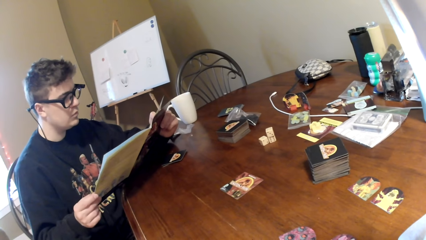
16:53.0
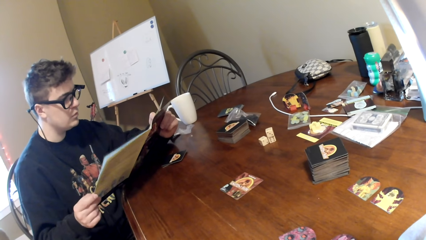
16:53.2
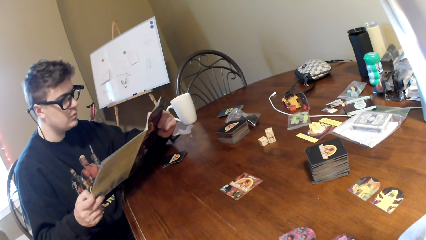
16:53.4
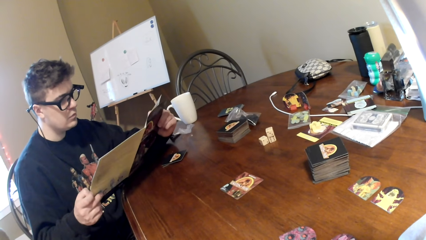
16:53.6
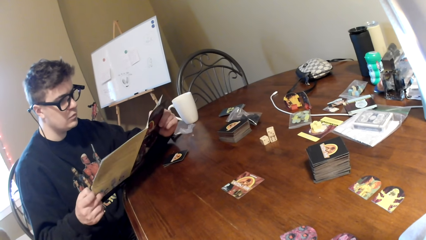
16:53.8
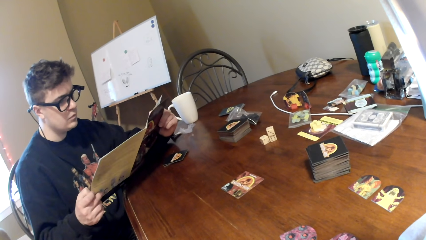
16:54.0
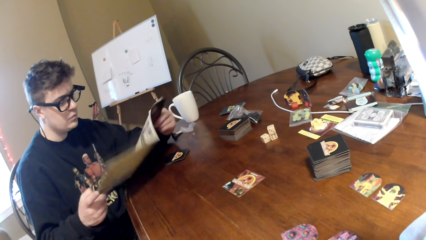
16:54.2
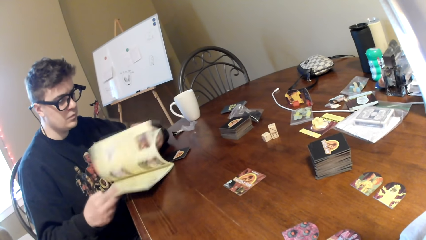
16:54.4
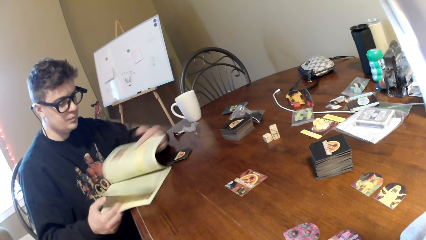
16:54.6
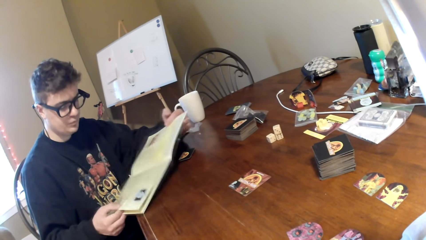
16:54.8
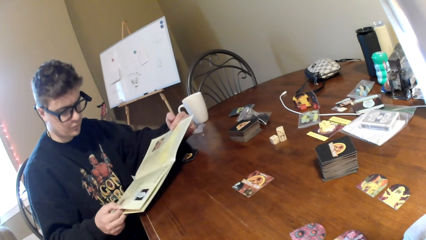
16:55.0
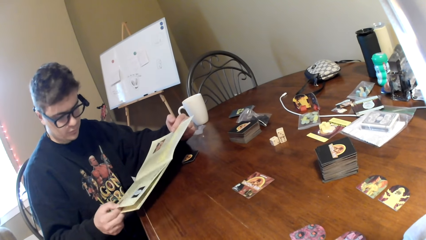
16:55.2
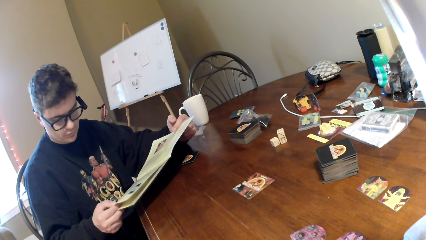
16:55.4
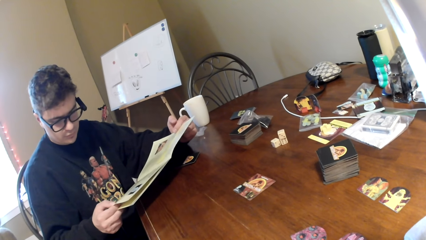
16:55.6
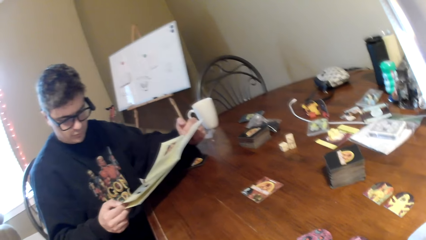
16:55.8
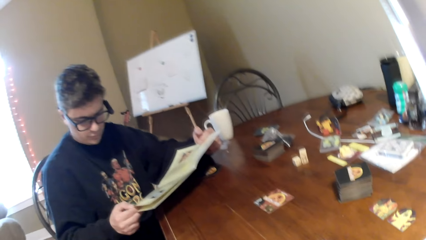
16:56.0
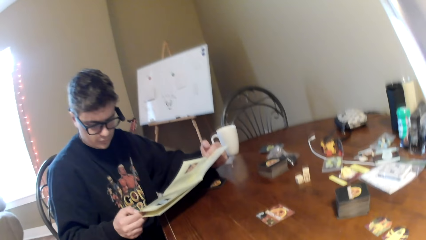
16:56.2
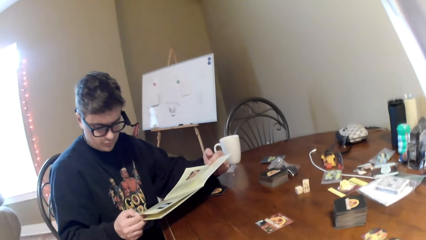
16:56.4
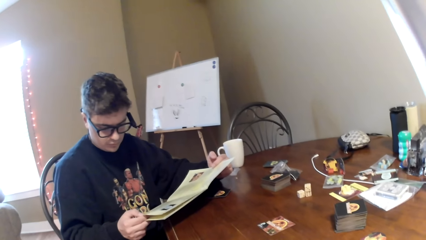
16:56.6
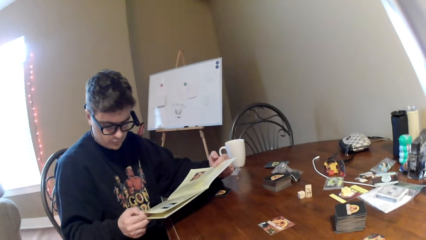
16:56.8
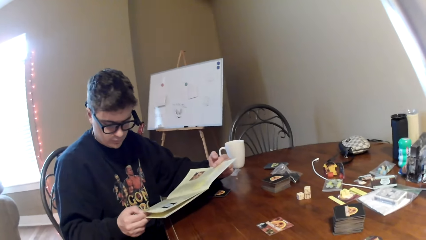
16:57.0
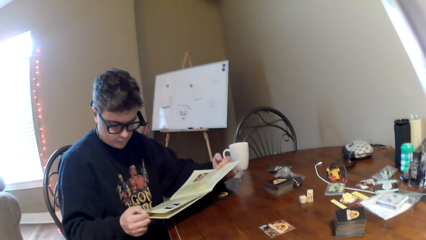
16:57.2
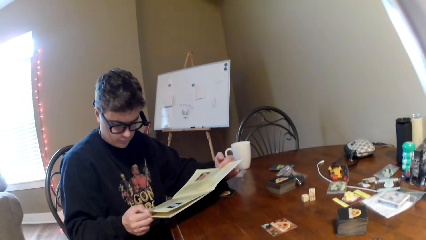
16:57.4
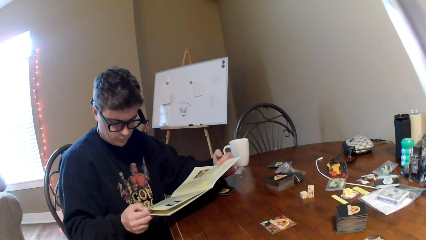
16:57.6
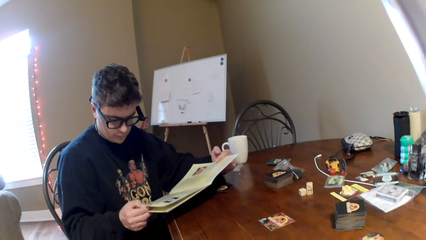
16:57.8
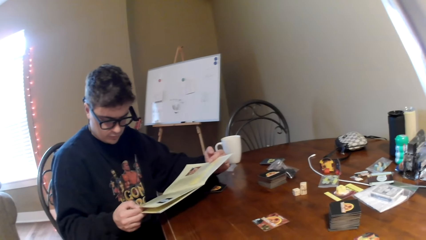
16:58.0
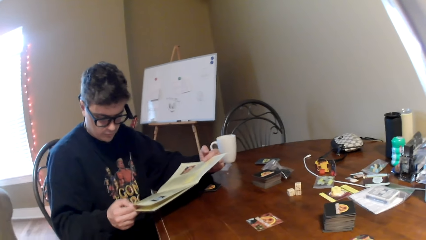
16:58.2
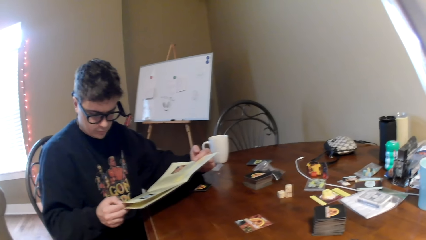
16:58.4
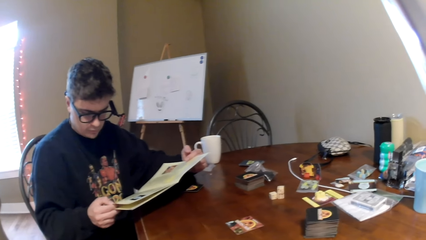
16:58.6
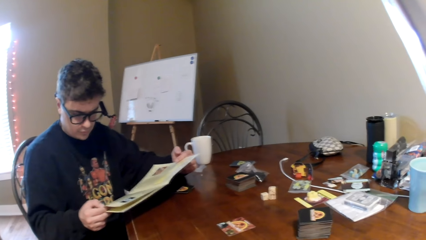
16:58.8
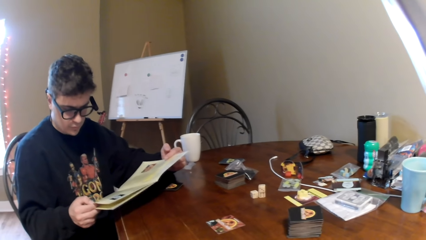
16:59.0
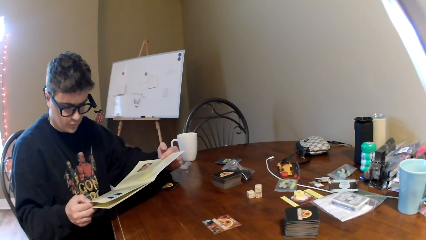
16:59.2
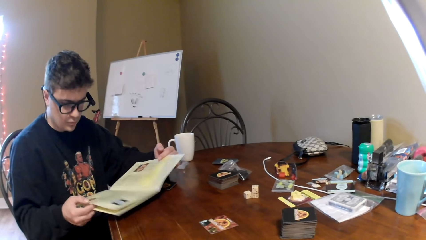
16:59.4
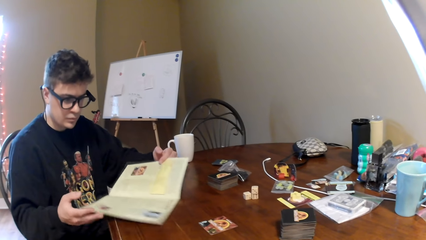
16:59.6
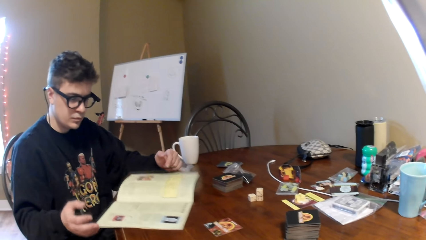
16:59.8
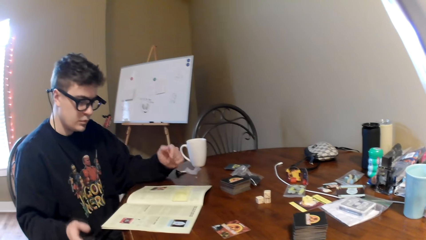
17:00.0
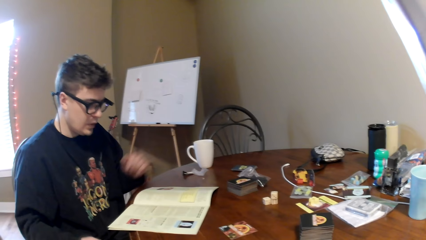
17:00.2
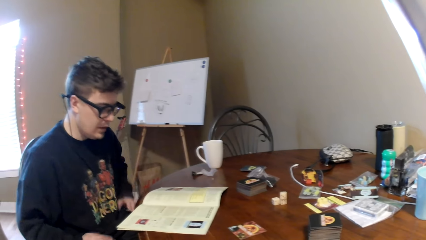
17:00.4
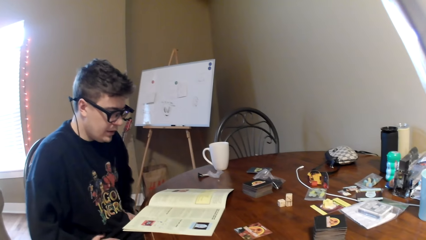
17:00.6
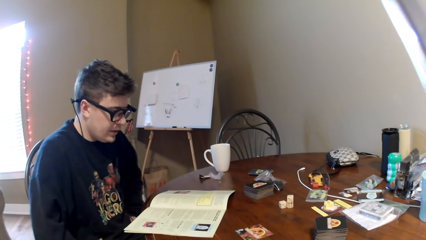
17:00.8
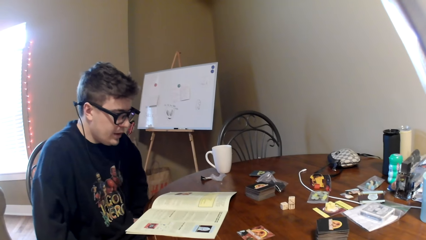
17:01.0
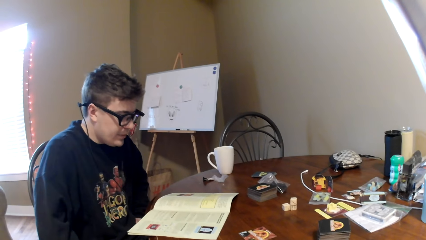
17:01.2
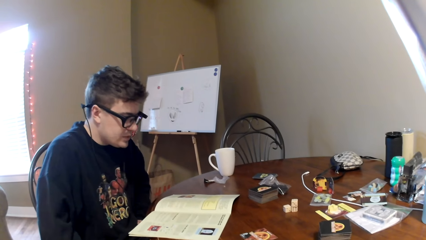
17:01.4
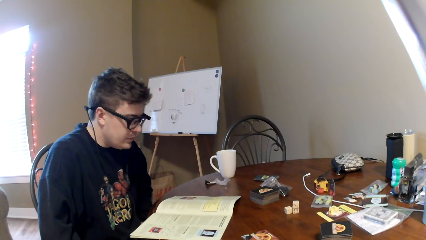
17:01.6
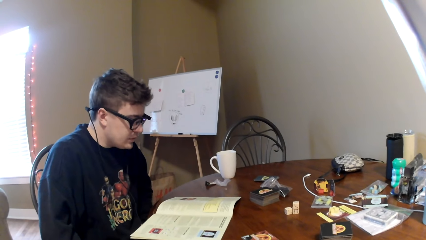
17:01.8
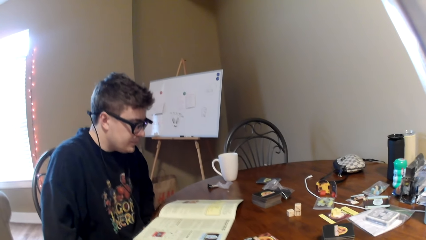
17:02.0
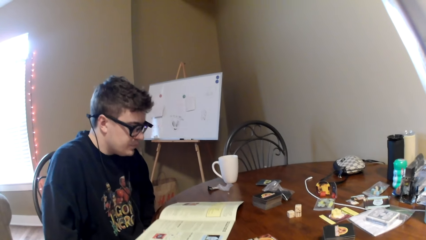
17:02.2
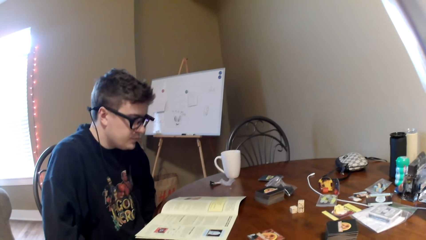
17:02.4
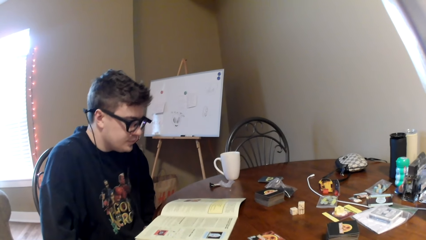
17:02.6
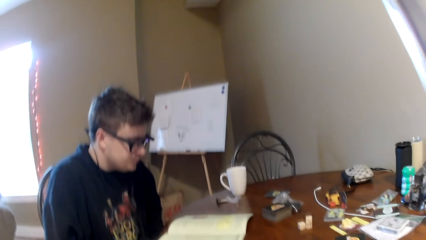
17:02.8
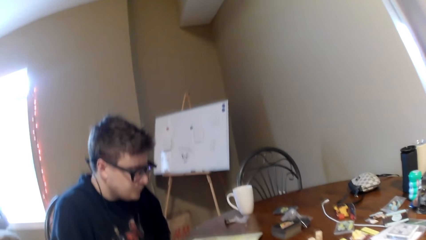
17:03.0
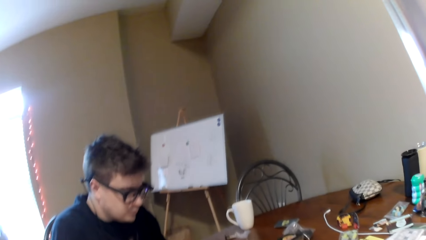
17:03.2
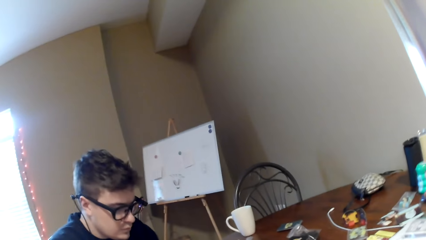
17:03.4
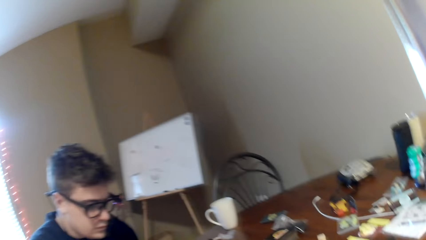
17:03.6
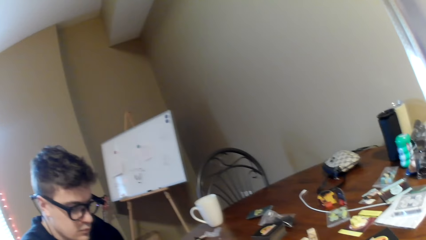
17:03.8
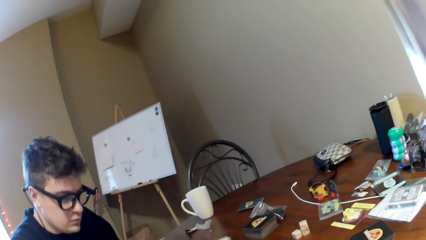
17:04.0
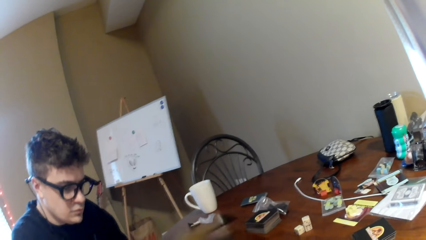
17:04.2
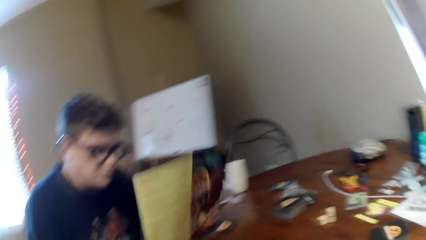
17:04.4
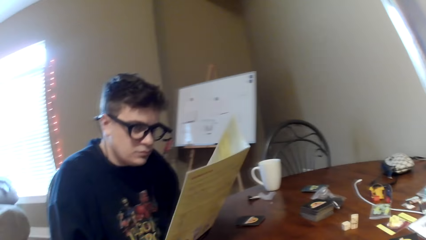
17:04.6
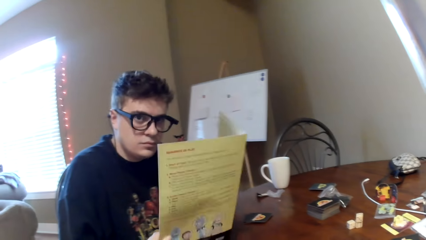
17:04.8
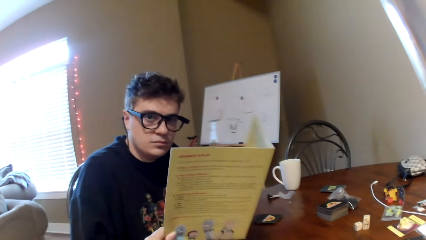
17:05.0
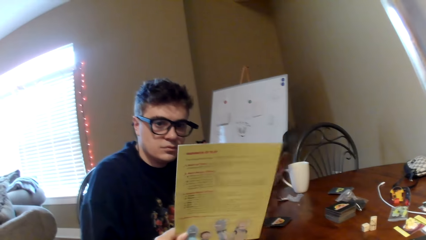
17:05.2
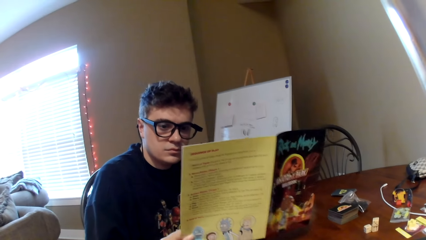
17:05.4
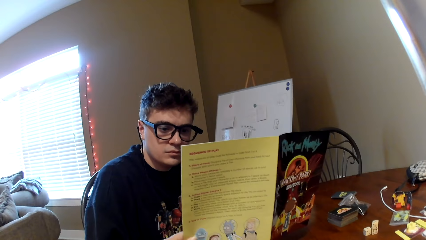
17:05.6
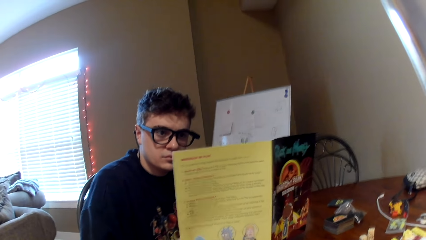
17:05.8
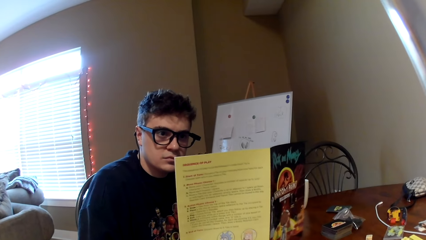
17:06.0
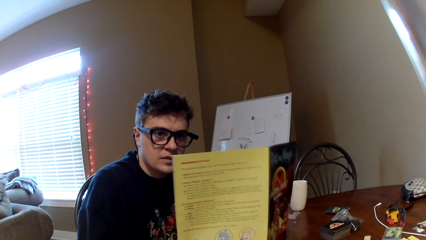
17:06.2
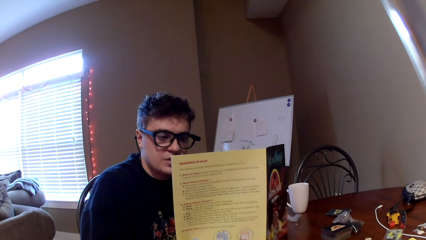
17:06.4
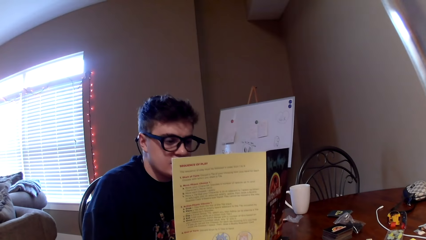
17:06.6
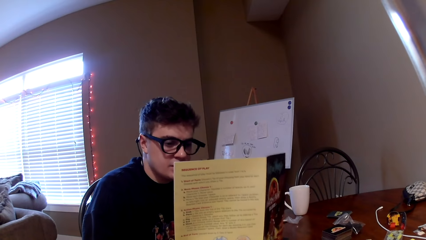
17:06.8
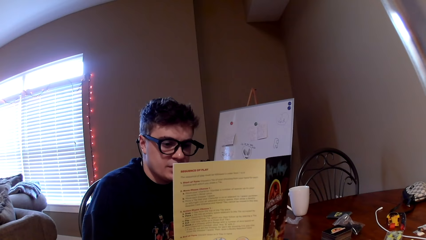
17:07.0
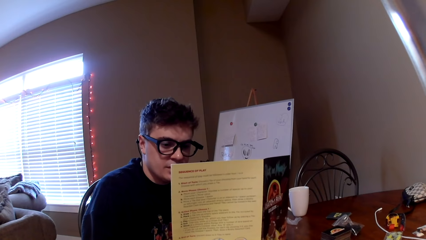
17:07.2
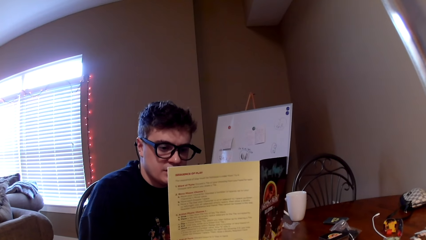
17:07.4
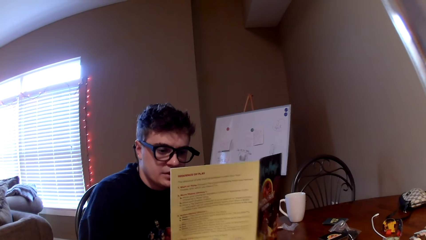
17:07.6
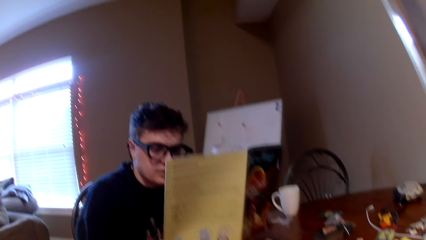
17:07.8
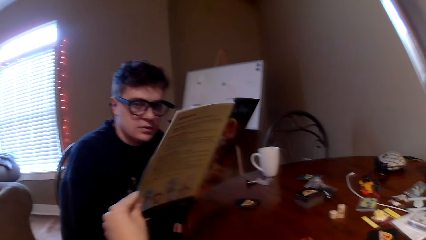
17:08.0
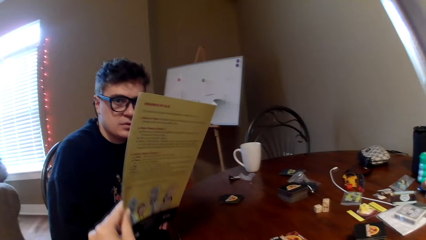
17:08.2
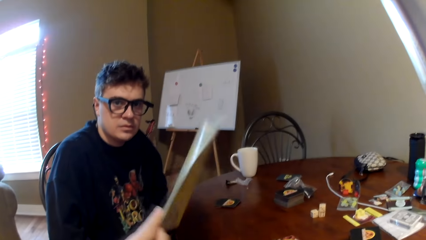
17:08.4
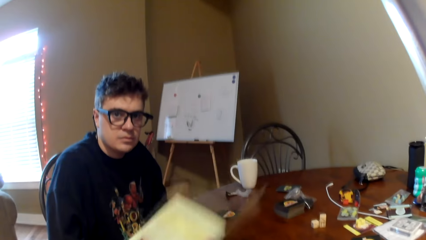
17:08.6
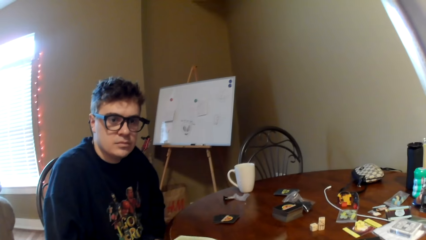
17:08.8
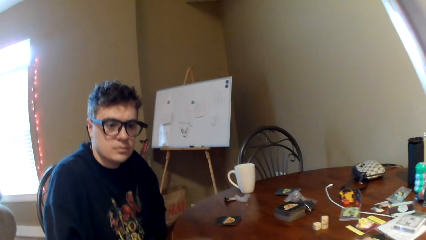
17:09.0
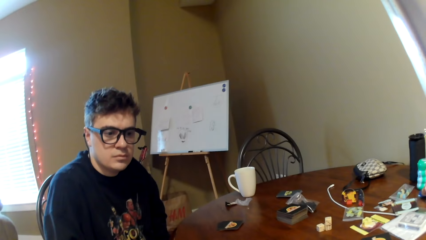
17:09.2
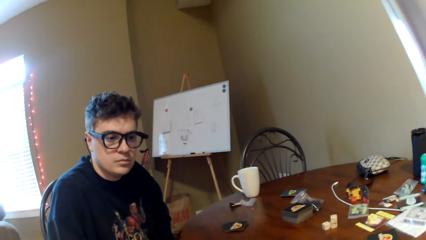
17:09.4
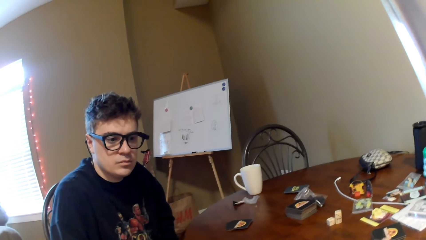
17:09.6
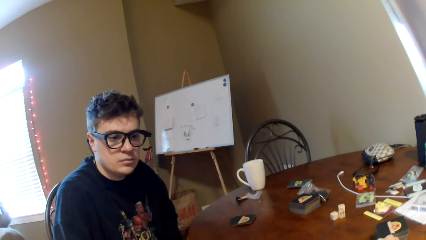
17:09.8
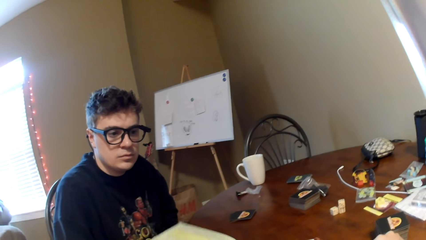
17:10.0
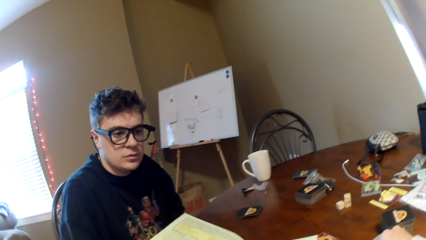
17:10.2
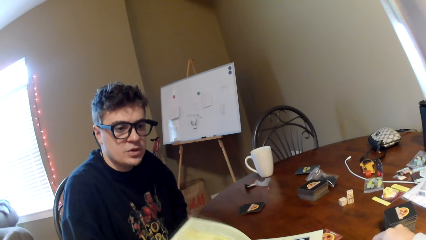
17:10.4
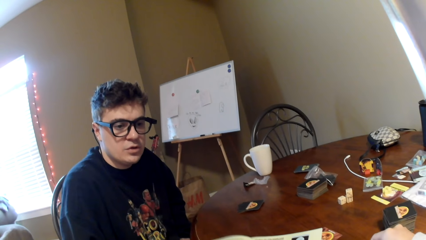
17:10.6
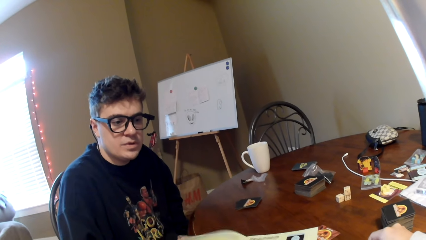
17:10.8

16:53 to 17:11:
A man flips the pages on the book, reads the book, puts down the book and moves his hands from the table. The camera wearer holds the book. They put down the book.
